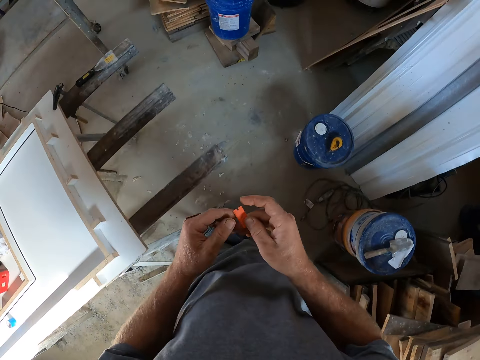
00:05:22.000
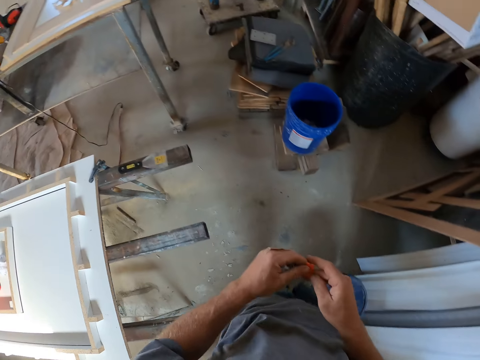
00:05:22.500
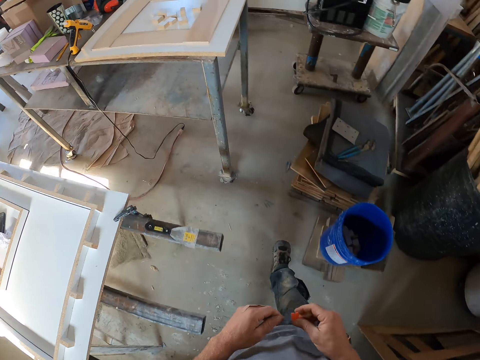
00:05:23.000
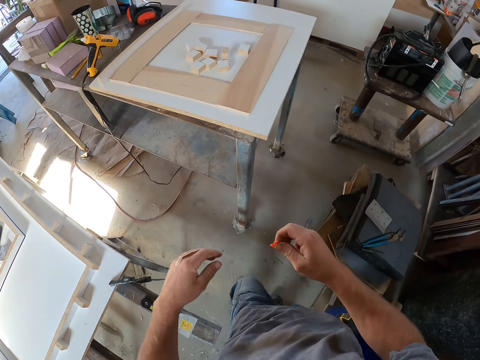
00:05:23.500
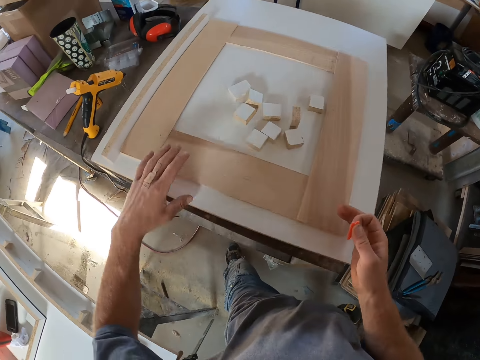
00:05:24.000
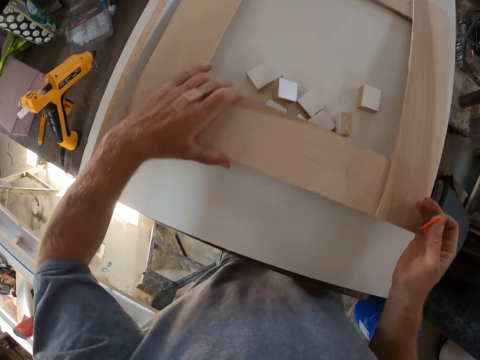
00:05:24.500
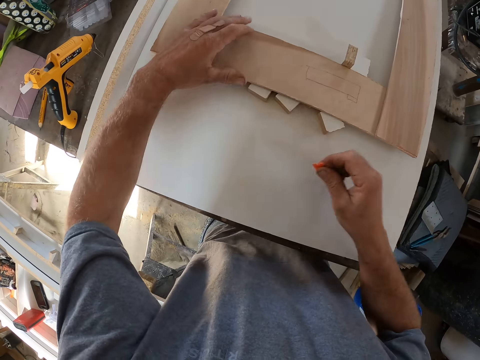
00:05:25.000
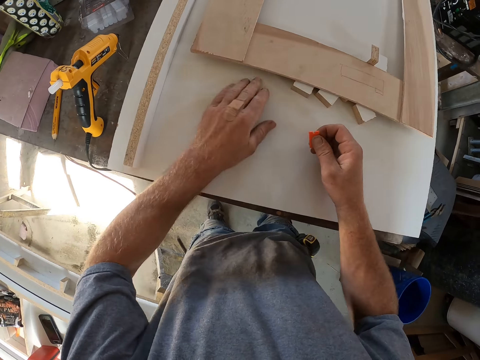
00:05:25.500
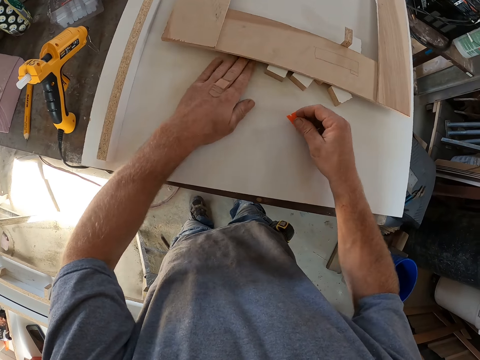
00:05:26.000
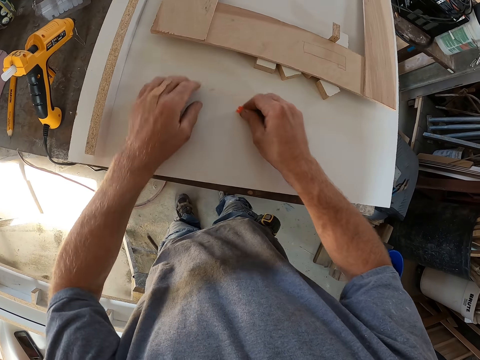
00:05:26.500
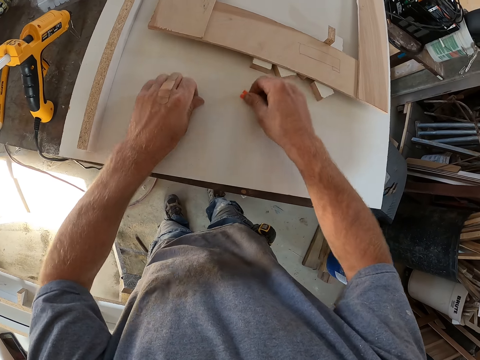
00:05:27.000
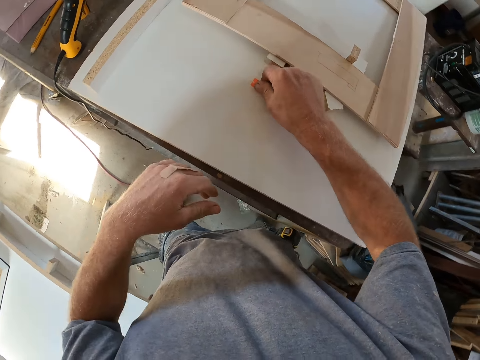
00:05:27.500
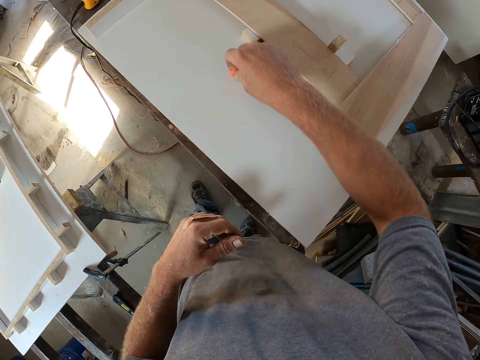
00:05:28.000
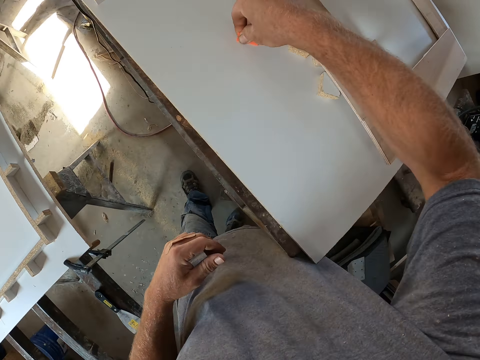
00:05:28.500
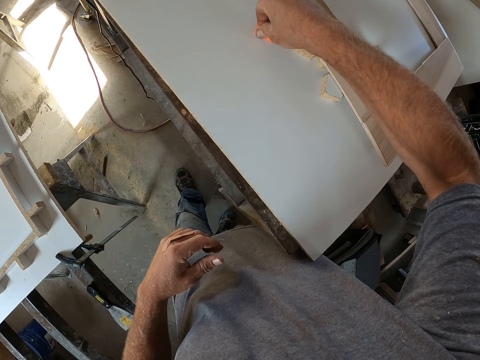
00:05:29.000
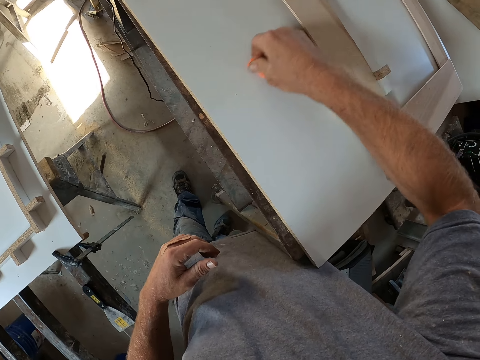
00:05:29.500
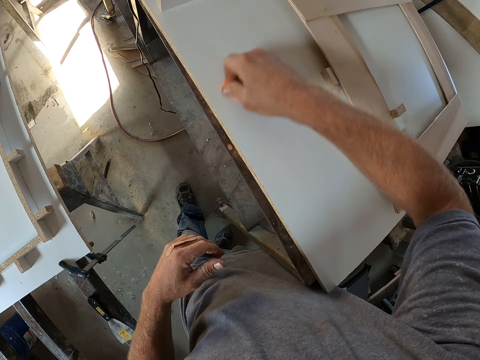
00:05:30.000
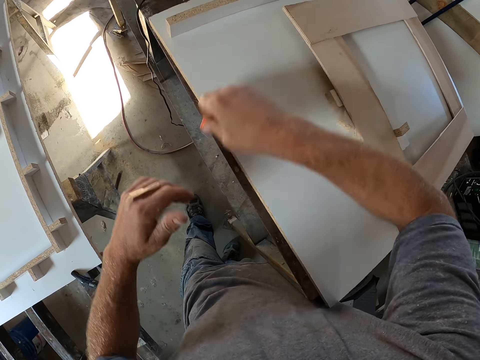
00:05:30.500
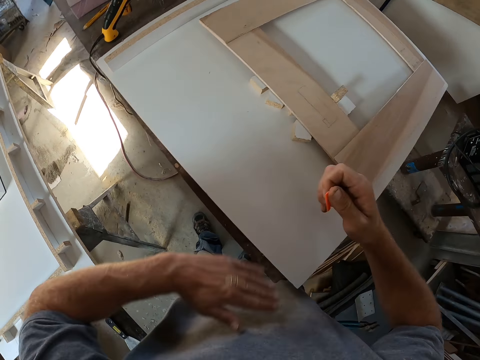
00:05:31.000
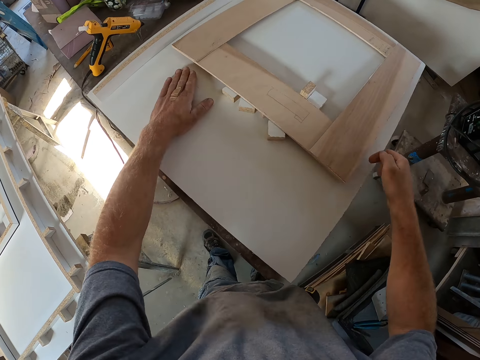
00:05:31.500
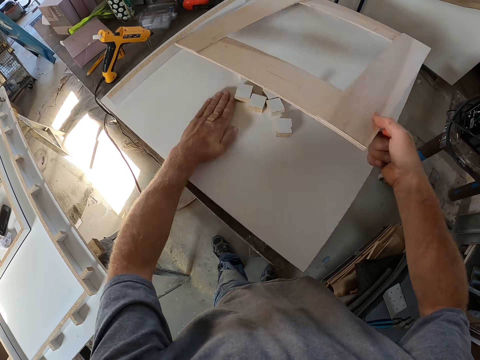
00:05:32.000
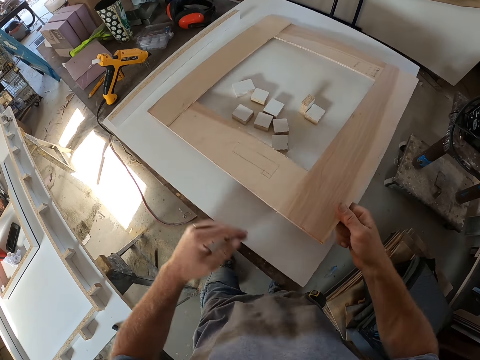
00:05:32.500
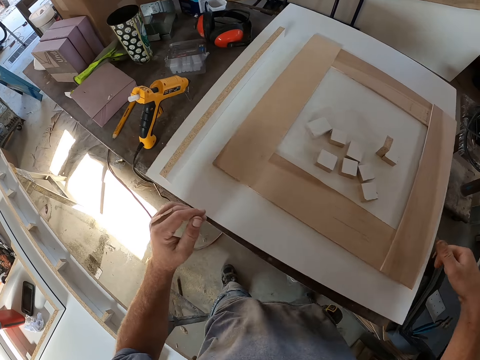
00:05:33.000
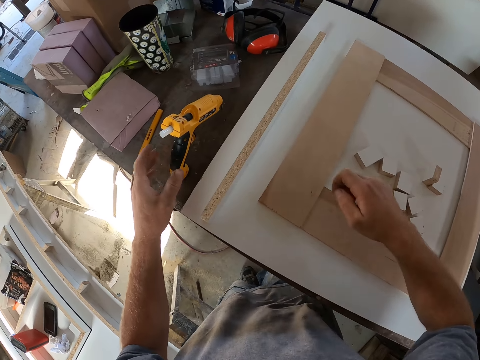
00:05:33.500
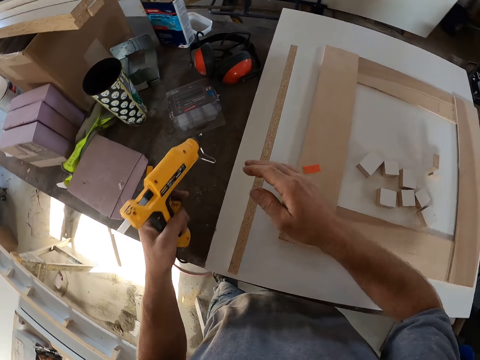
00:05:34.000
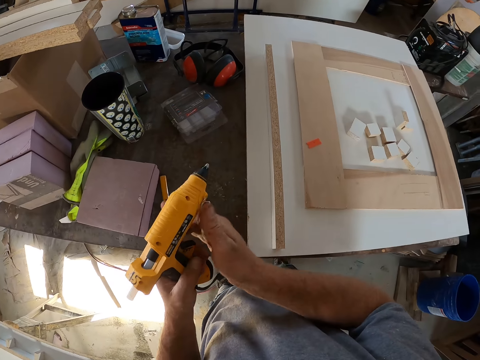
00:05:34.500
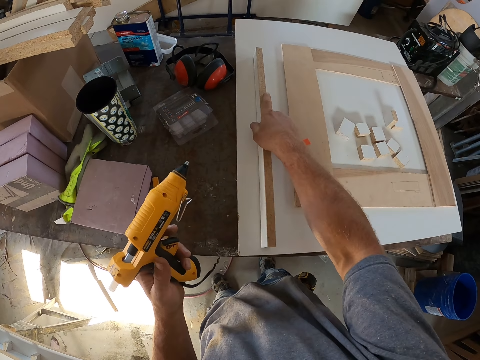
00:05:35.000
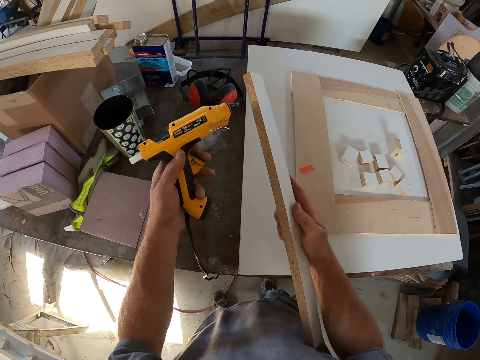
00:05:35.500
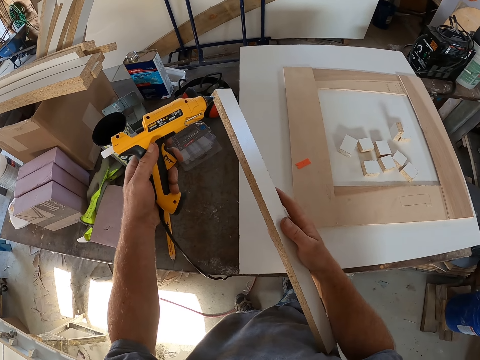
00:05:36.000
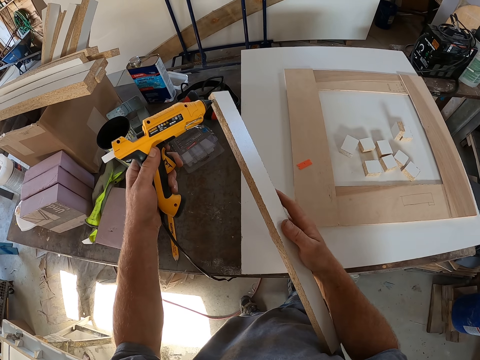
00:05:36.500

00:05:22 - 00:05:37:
The camera wearer holds the plastic piece with one hand. He moves the wood on the board. He puts his hand on the wood. He removes dirt from the wood. He scrubs the wood with the plastic piece. He wipes the wood with his hand. He puts his hand on the wood. He holds the piece of wood, moves the piece of wood and puts down the piece of wood. He drops the plastic piece on the piece of wood. He takes the glue machine or glue gun from the table. He slides the stand of the glue gun. He takes the piece of wood from the table. He puts glue on the wood with the glue machine.

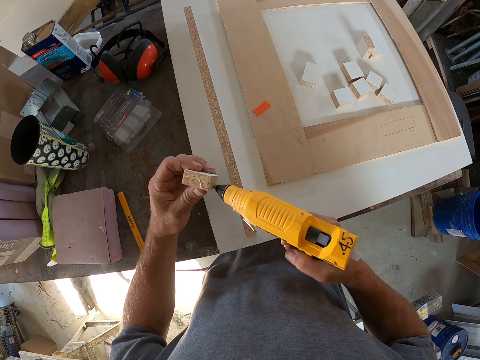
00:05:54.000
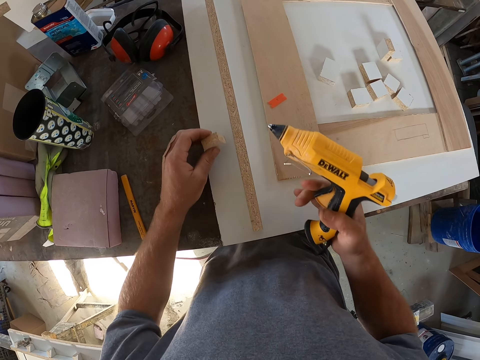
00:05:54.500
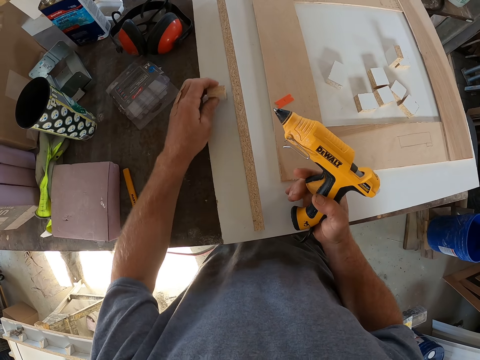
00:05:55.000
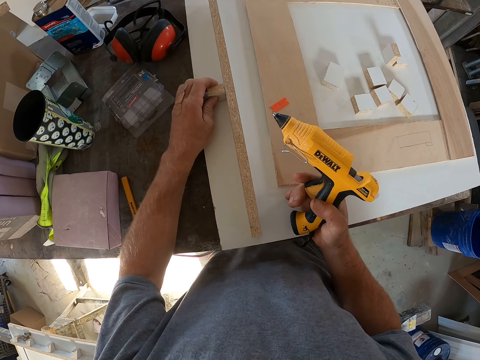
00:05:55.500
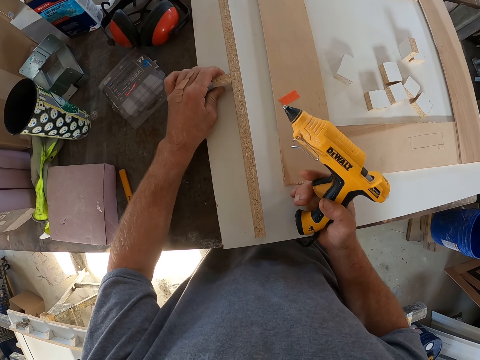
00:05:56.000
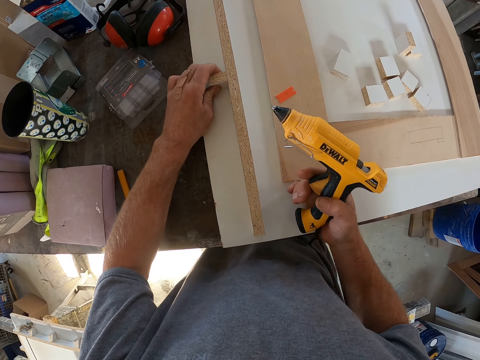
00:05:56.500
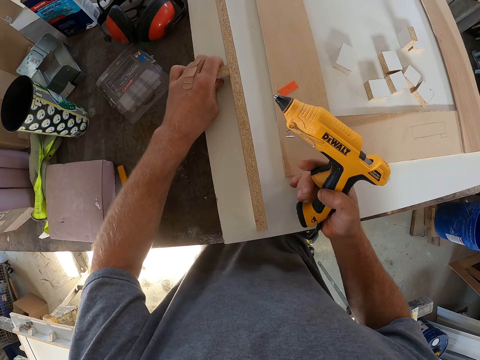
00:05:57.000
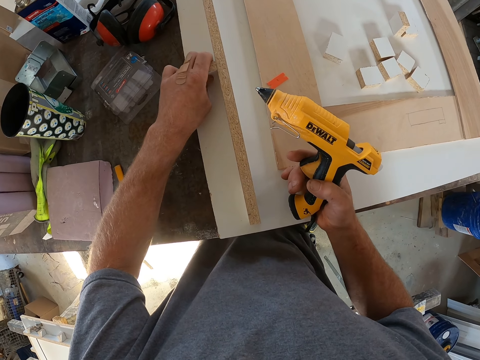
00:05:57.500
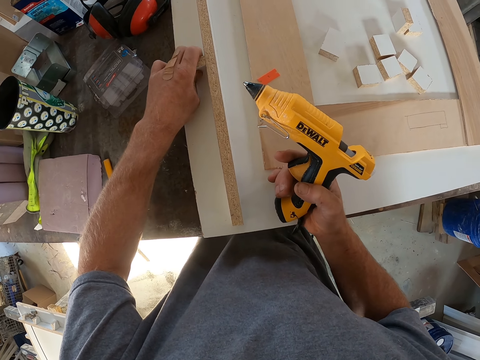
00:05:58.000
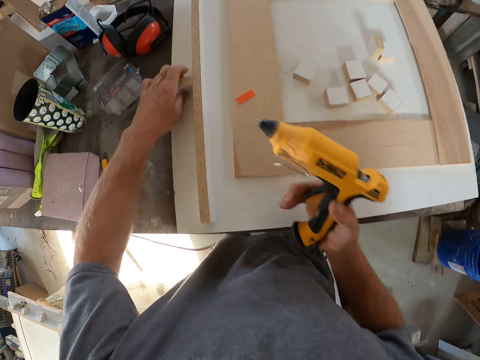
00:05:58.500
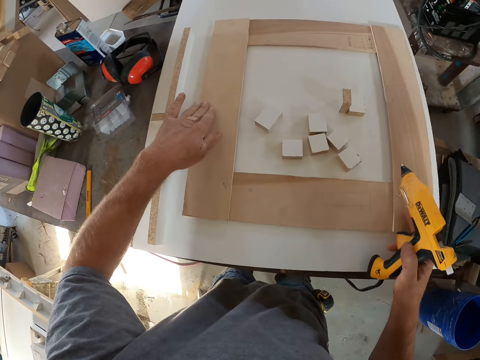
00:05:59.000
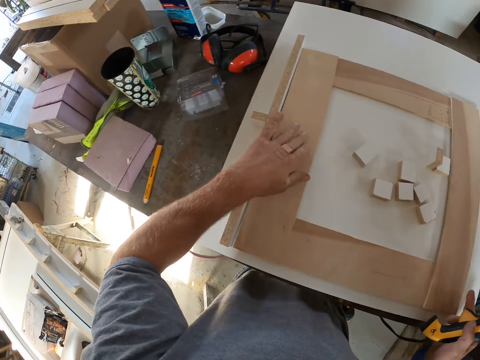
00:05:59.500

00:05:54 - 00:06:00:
The camera wearer joins the block of wood with the other wood. They move the wood.

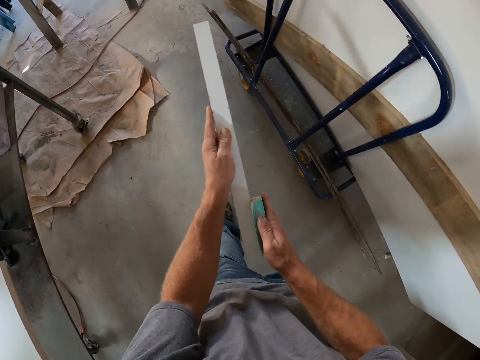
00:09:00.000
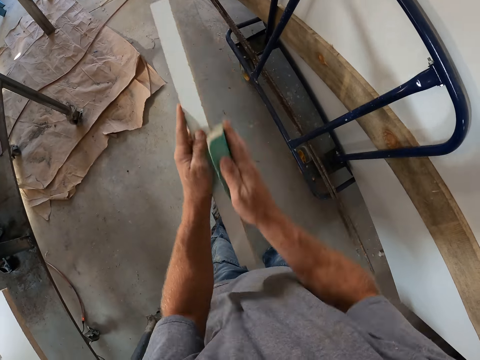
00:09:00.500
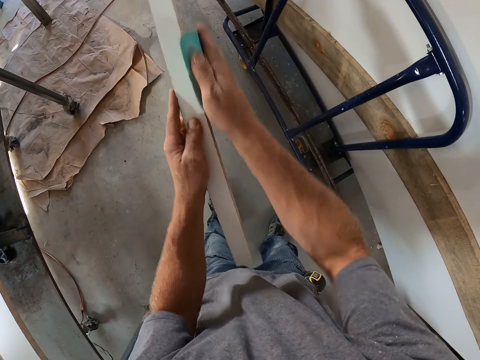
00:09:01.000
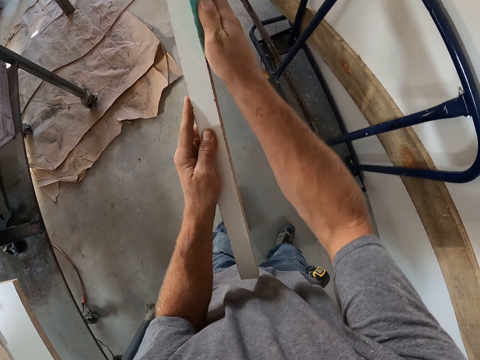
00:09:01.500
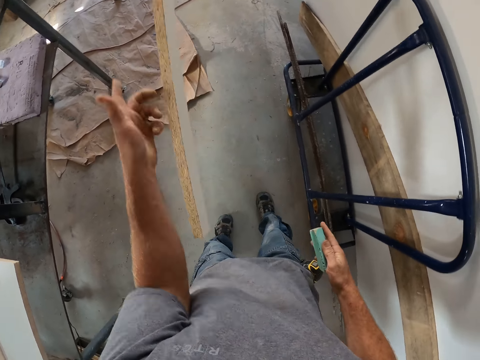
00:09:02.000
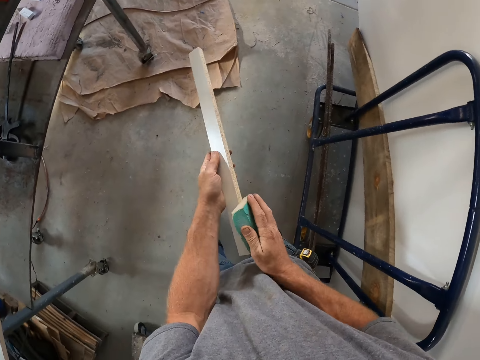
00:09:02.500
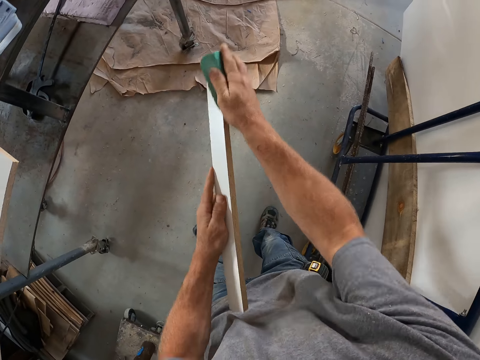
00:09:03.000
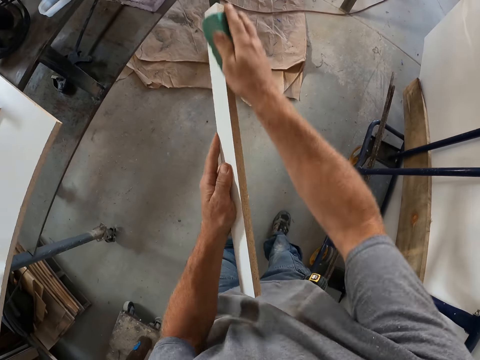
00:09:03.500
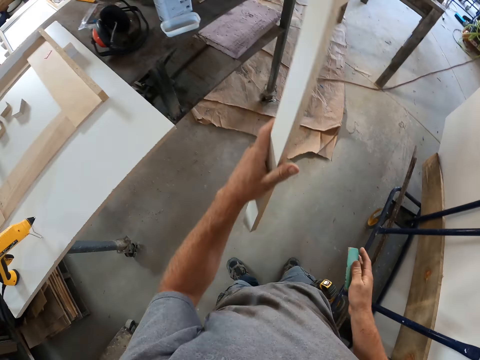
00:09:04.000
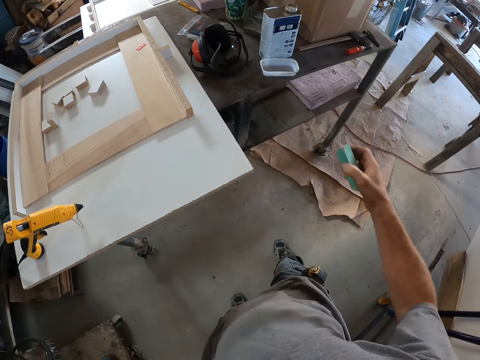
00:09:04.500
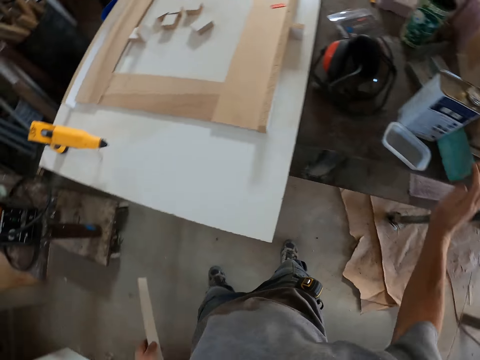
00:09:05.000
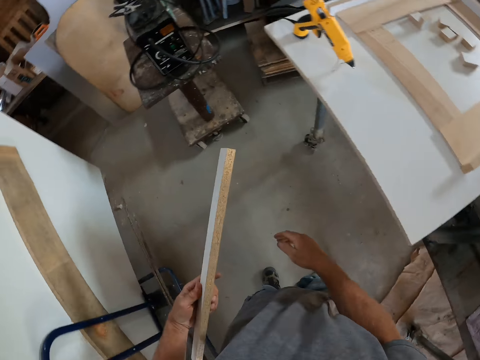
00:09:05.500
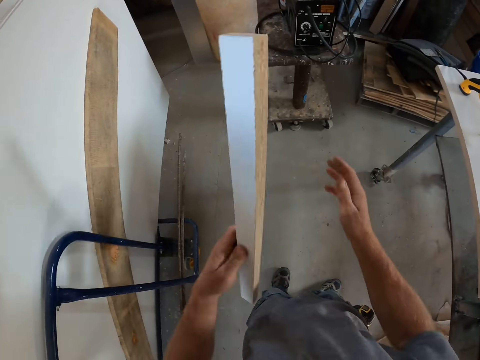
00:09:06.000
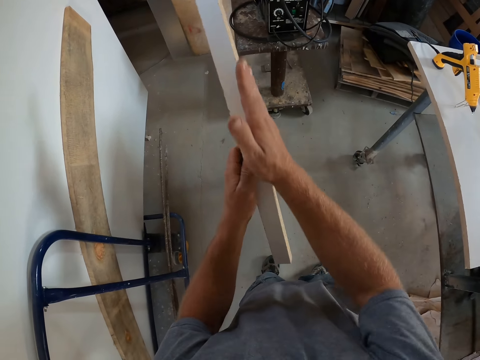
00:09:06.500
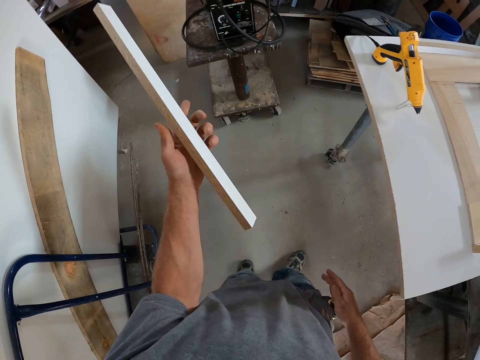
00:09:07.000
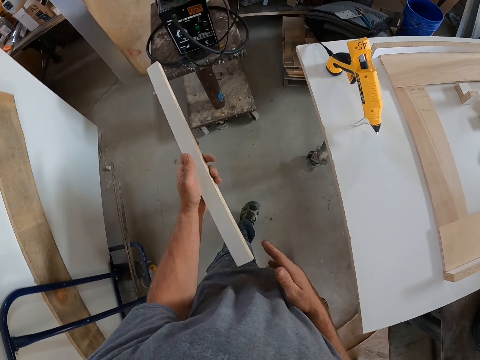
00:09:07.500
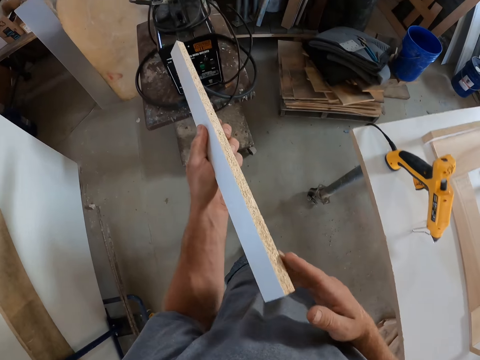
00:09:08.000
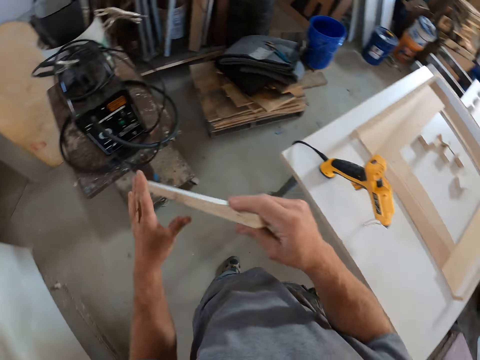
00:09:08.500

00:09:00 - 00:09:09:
The camera wearer scrubs the piece of wood. He flips the piece of wood. He scrubs the piece of wood. He puts down the sponge or sandpaper on the table. He rubs the edge of the piece of wood with his hand.
